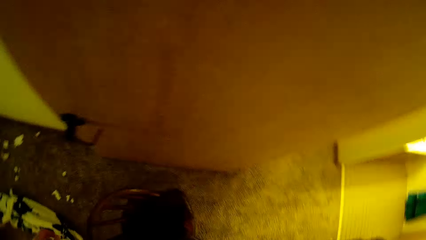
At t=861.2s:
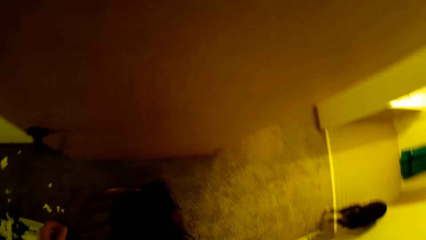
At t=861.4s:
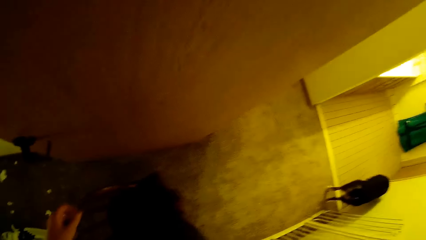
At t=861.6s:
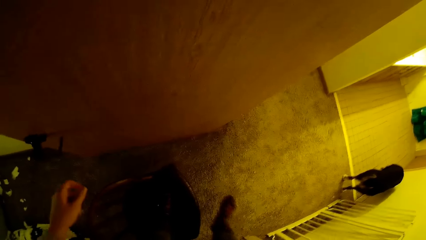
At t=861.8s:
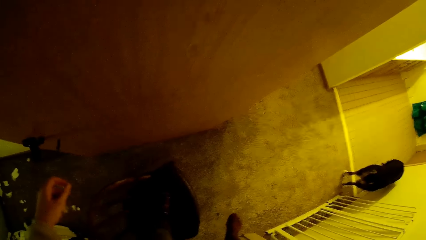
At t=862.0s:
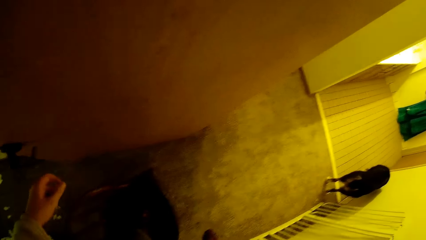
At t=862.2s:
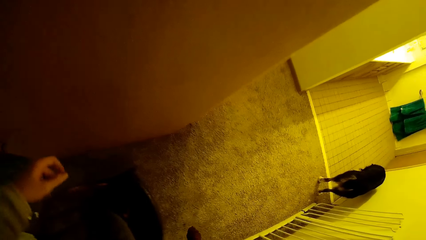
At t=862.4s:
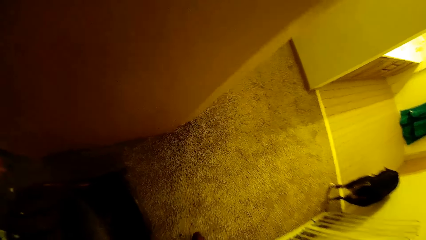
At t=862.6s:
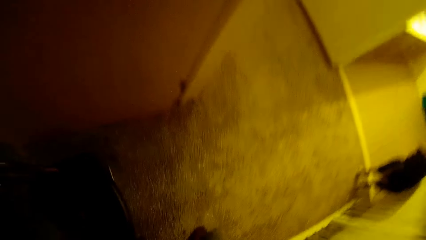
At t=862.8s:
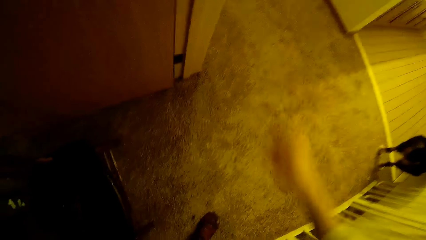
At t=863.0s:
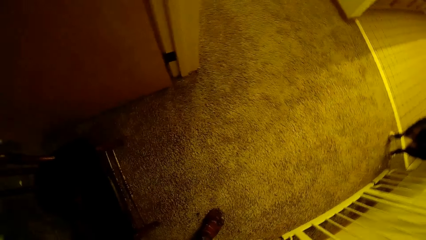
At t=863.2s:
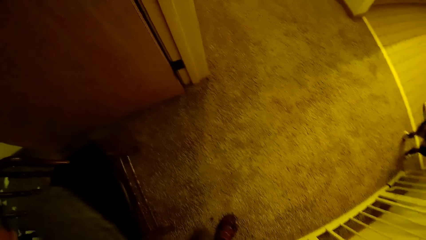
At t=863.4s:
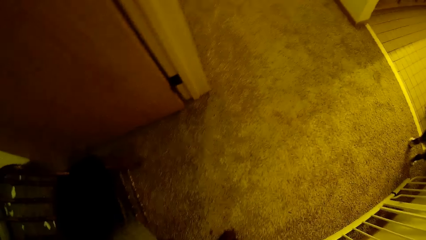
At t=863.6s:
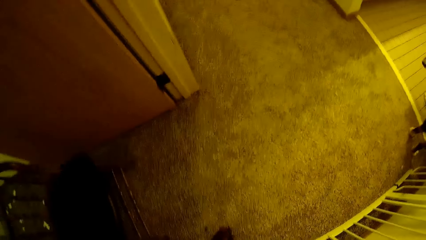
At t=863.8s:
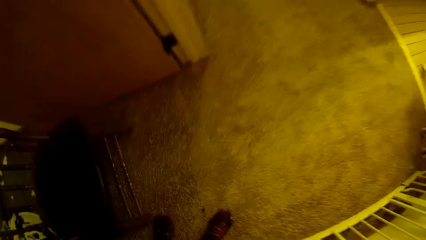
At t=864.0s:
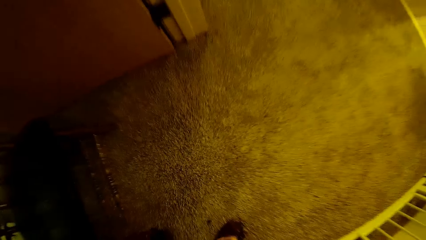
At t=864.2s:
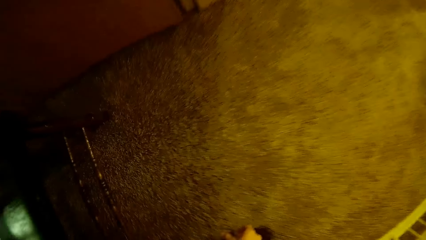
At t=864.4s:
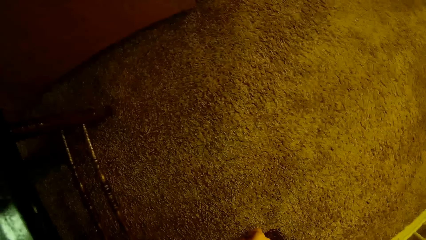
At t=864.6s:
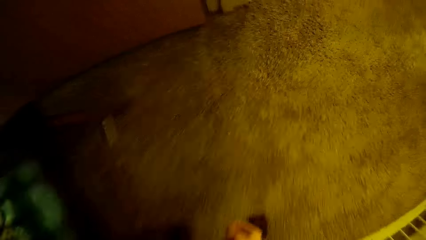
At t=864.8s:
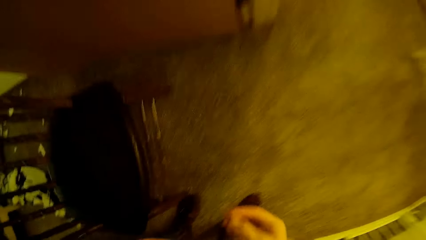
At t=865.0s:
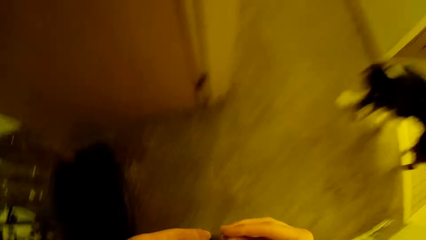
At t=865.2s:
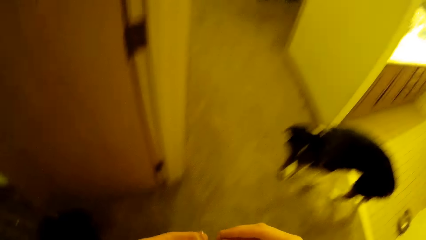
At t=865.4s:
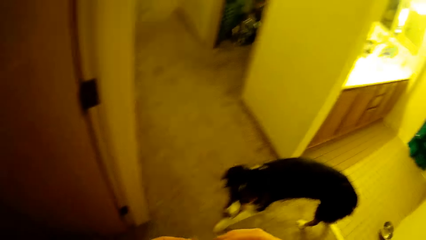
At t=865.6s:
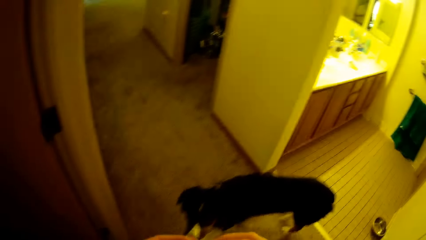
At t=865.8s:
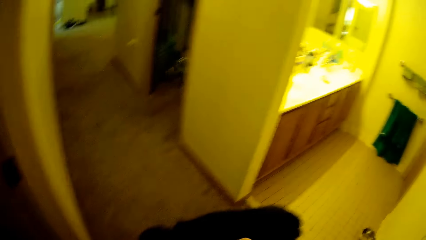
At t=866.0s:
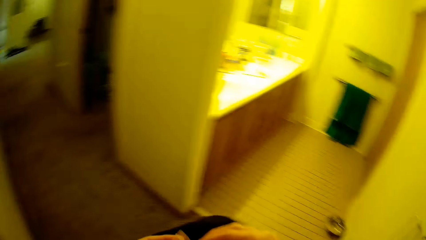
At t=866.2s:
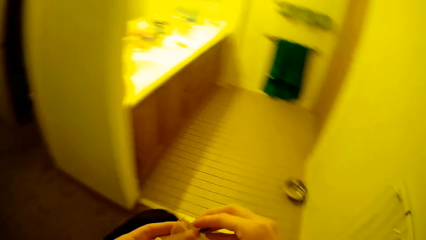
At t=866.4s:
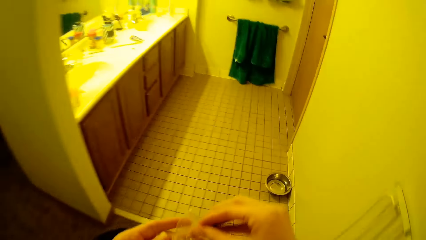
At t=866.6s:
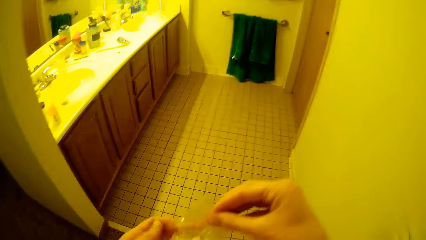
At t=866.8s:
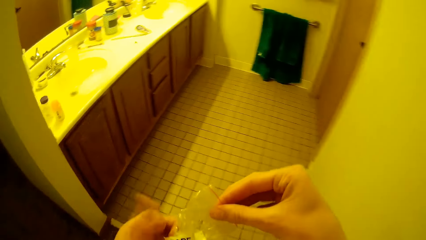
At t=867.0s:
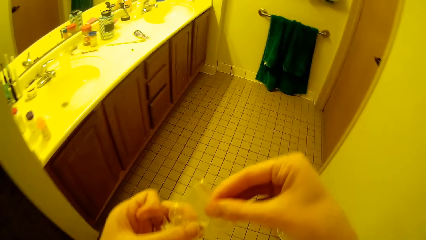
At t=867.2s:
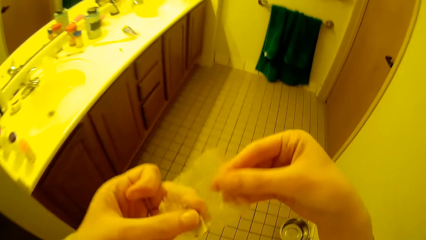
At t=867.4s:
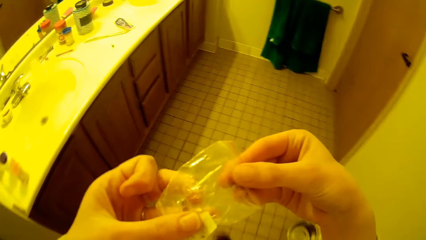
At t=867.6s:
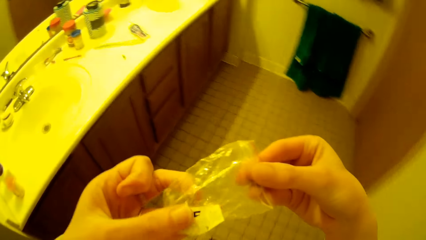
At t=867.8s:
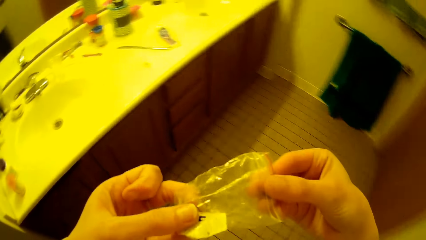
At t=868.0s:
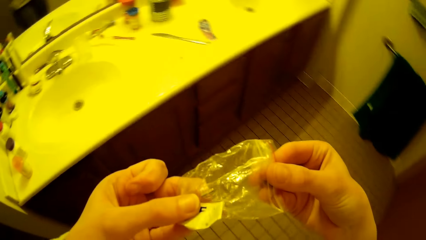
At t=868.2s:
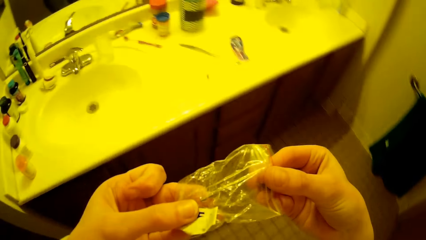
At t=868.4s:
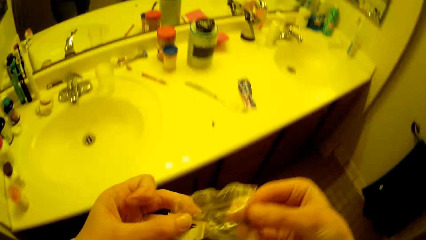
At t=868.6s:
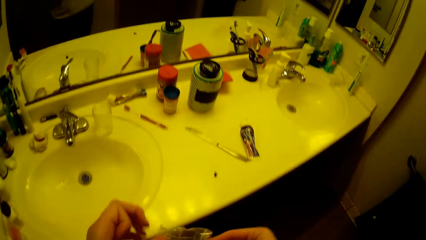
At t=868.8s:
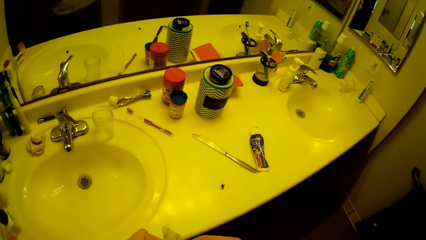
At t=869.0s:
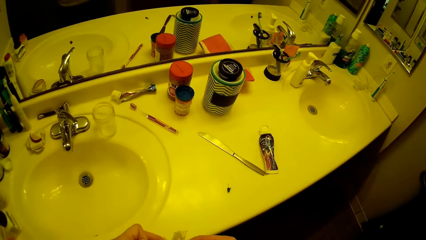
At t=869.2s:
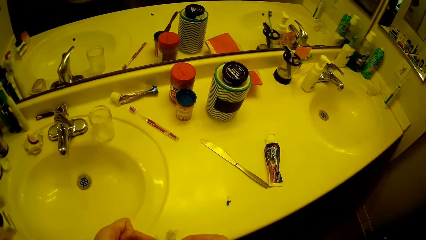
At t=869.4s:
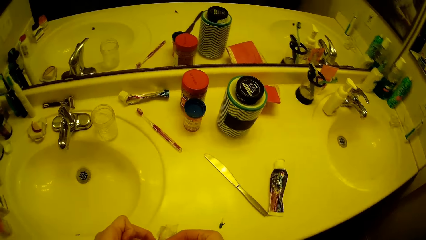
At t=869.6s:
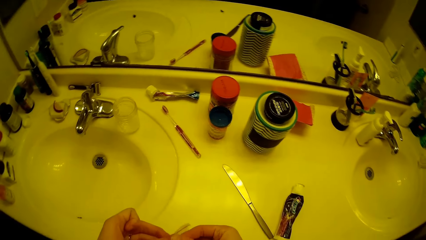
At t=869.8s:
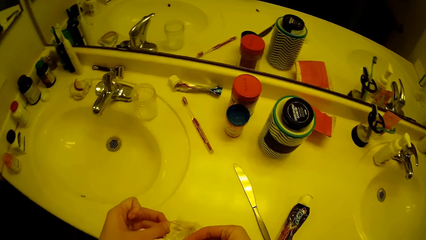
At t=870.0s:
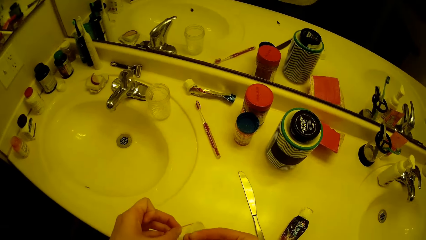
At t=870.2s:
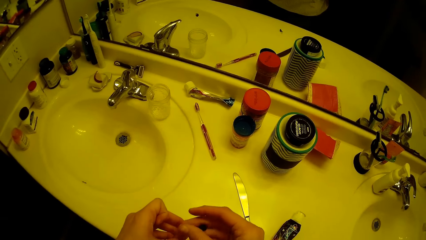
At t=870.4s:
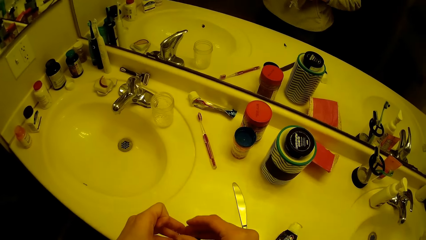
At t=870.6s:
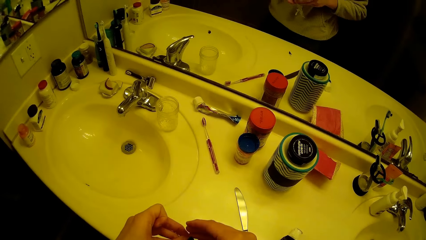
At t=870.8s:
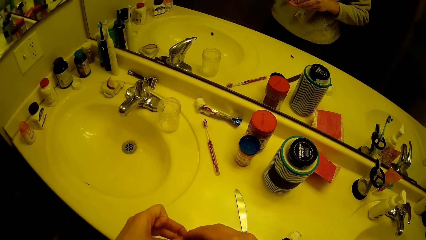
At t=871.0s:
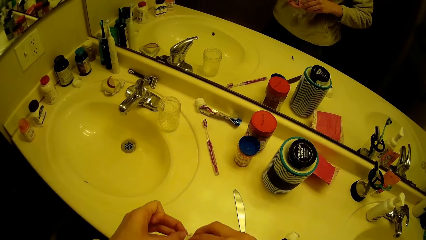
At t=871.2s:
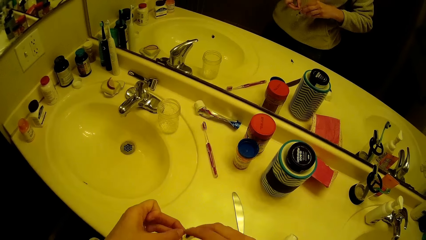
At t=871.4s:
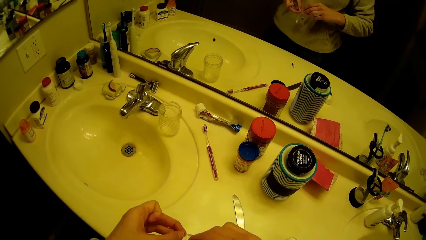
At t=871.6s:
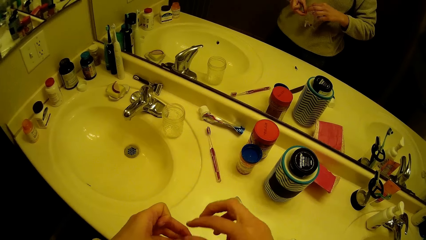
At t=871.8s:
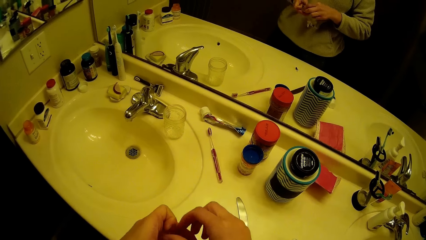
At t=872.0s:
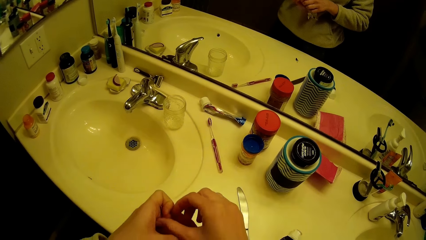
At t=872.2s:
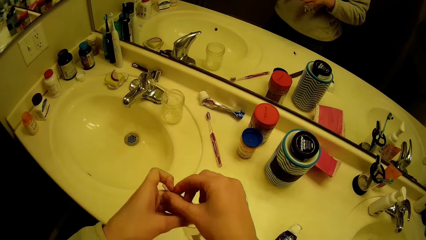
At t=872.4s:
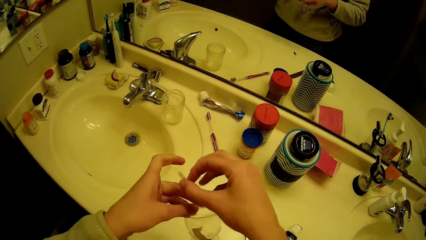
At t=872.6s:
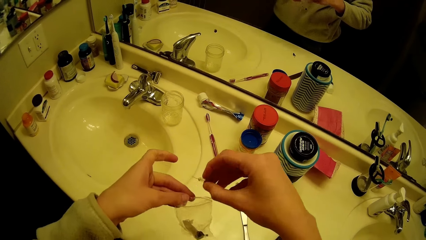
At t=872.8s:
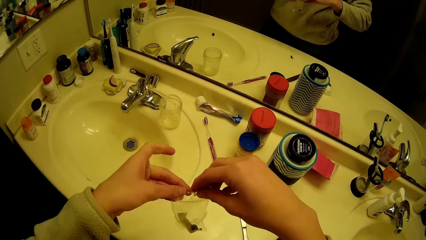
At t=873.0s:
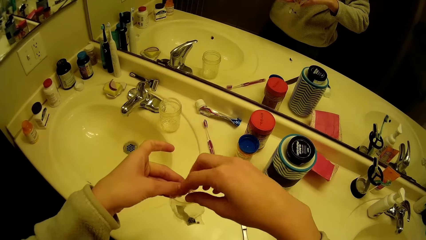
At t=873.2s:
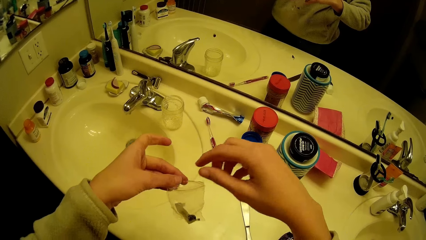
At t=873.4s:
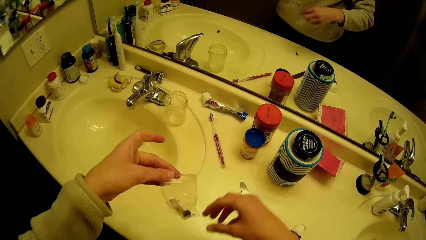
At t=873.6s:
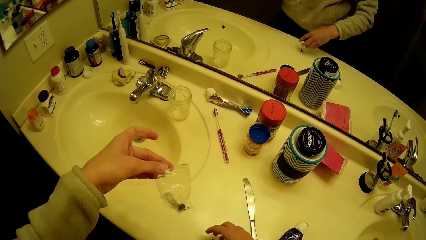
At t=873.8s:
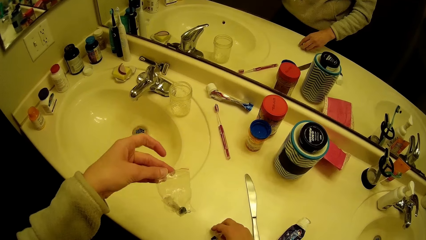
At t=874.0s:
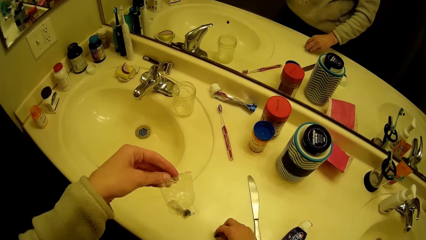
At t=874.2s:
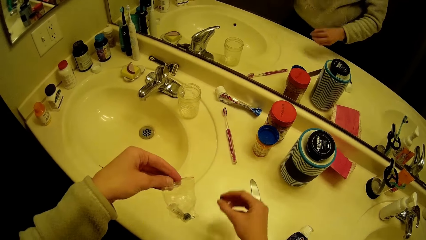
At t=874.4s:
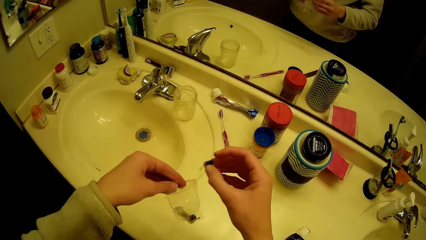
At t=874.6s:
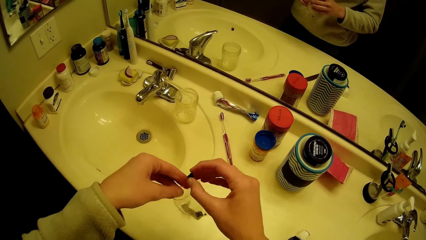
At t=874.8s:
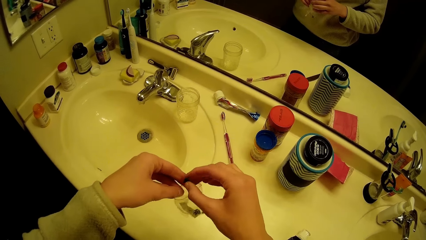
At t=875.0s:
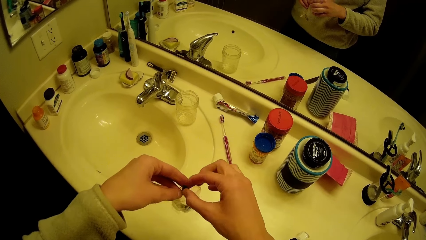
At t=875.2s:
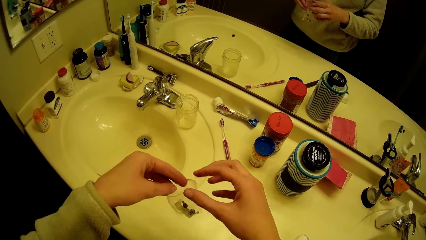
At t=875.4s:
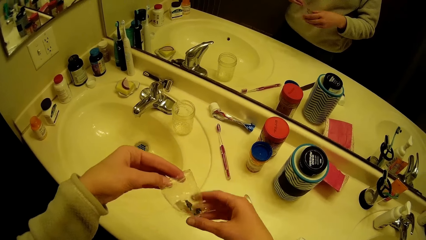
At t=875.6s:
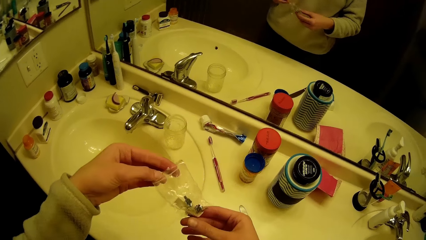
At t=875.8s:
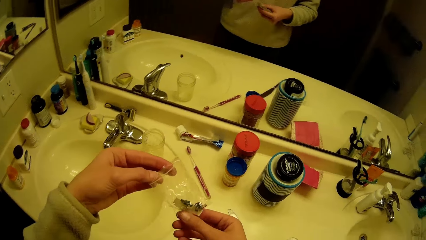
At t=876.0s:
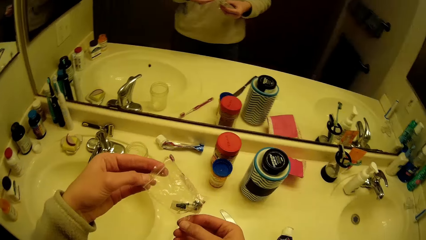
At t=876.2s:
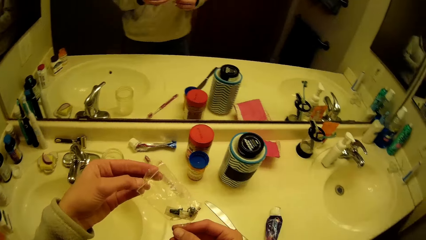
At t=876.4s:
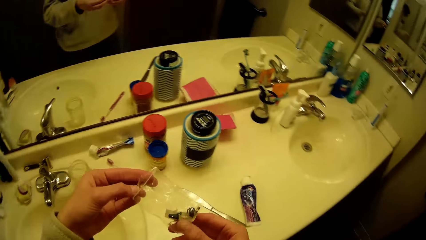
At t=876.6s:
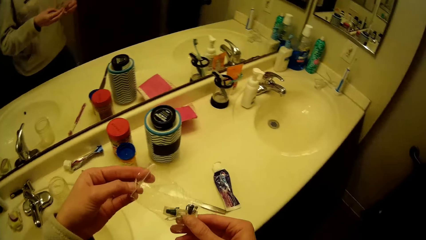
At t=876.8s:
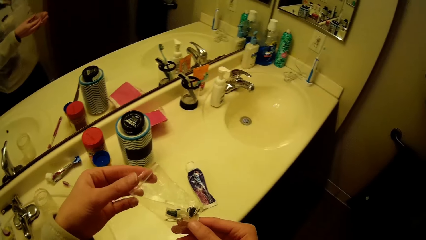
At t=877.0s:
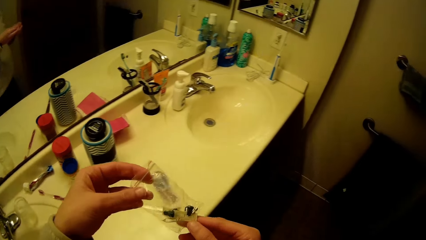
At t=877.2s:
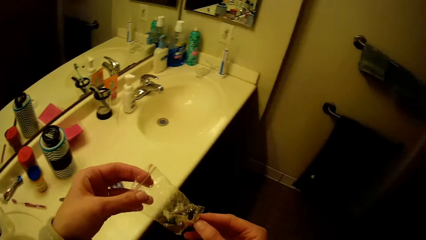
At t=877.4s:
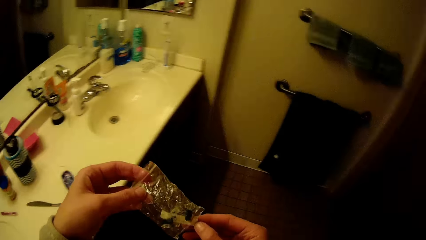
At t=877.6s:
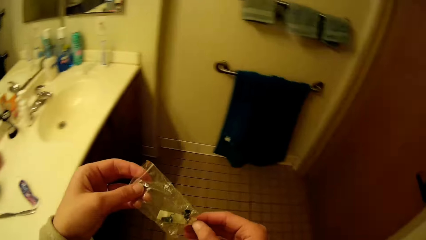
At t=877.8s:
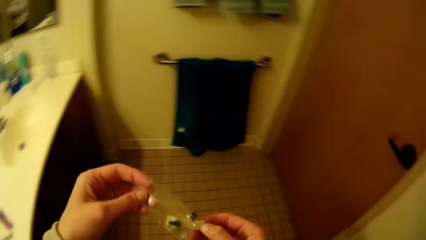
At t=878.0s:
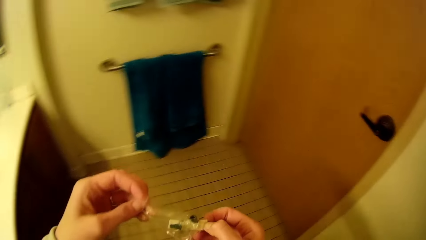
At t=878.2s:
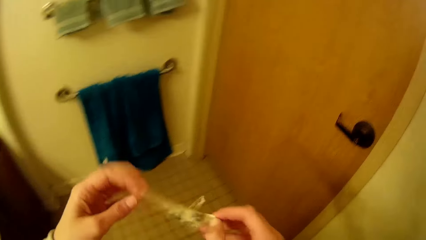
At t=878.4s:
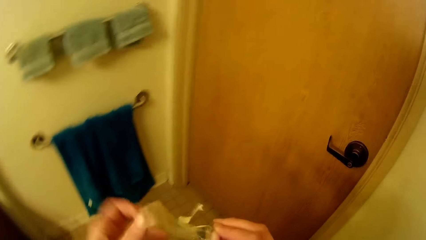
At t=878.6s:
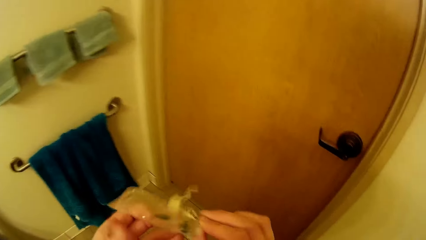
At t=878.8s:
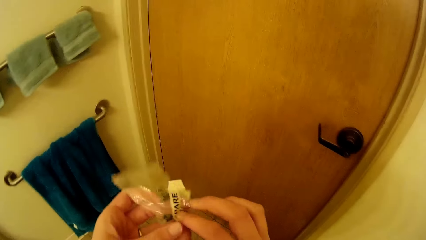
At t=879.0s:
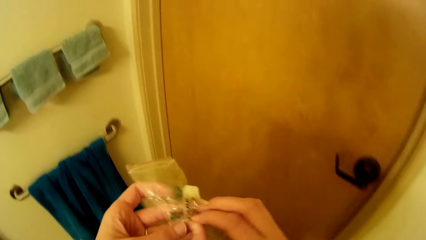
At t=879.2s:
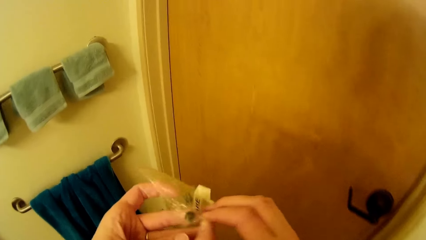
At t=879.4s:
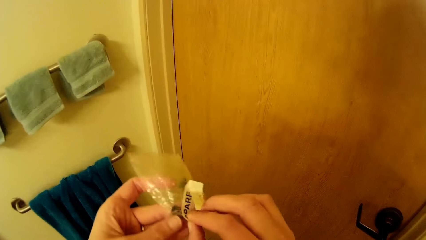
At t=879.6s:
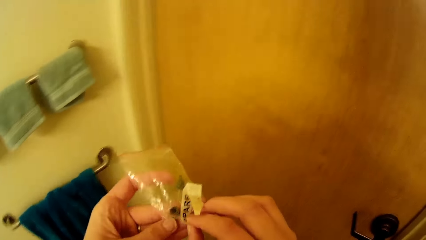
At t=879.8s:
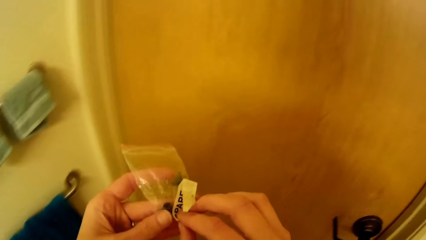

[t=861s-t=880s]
The camera wearer gets down from a stool or chair. She walks around the room. She walks towards a bathroom. She looks at a sachet. She opens the sachet. She holds a pack in her hands. She places something in the sachet. She moves a Christmas bulb from the bathroom slab to the pack in her left hand. She looks at the sachet.
